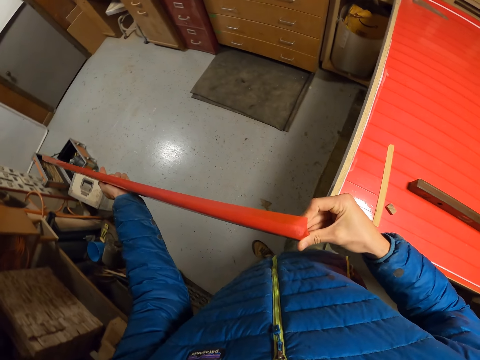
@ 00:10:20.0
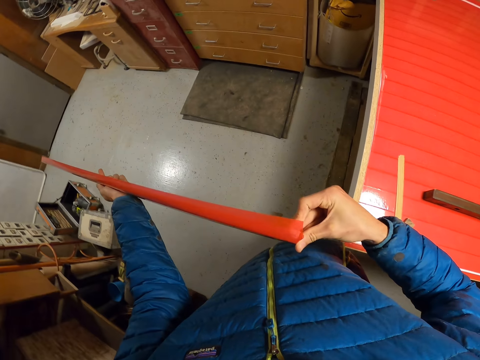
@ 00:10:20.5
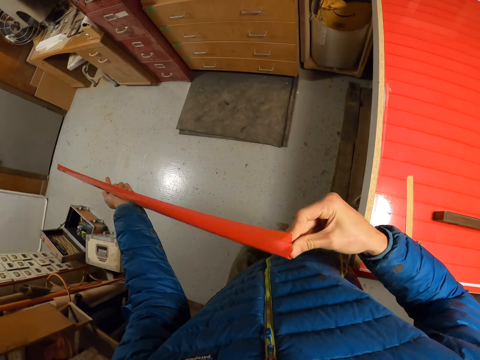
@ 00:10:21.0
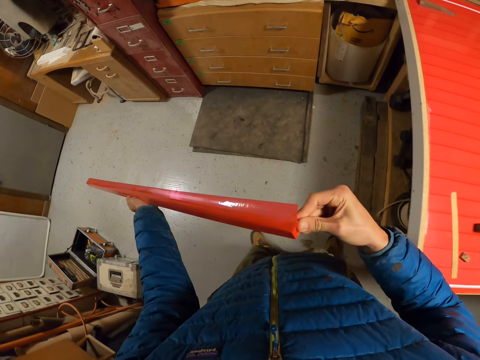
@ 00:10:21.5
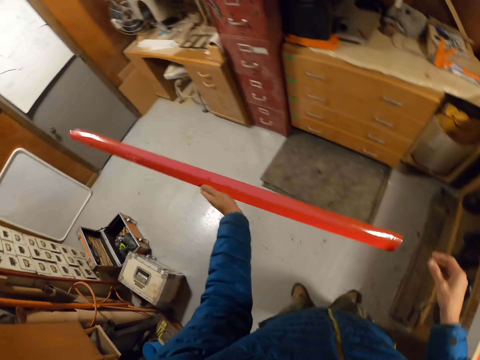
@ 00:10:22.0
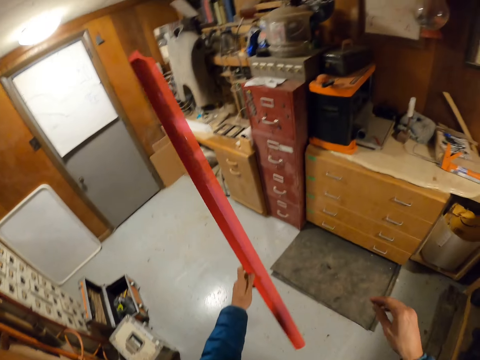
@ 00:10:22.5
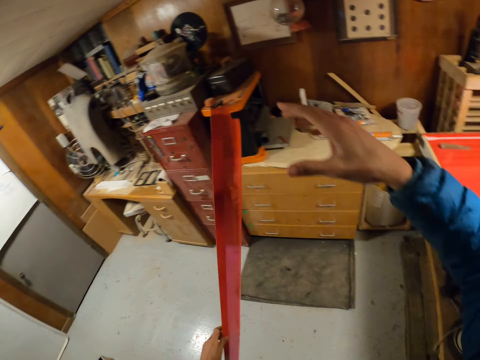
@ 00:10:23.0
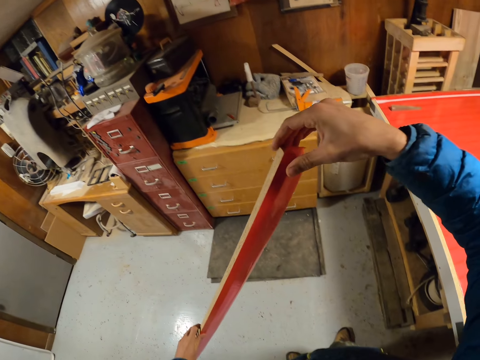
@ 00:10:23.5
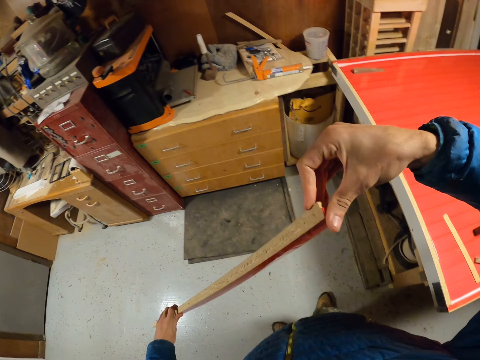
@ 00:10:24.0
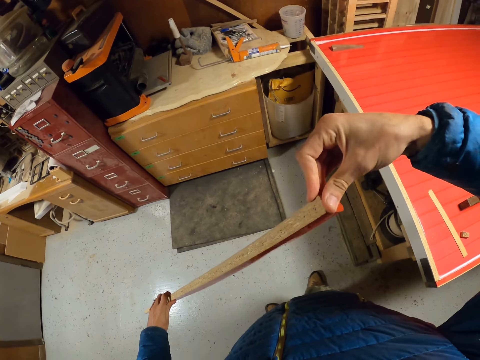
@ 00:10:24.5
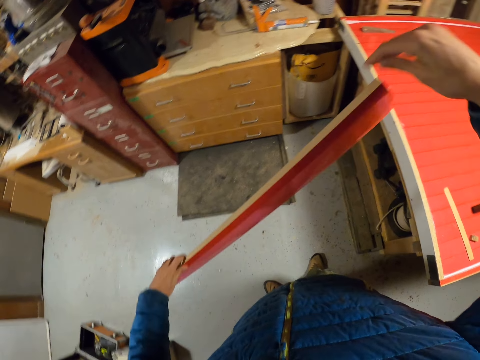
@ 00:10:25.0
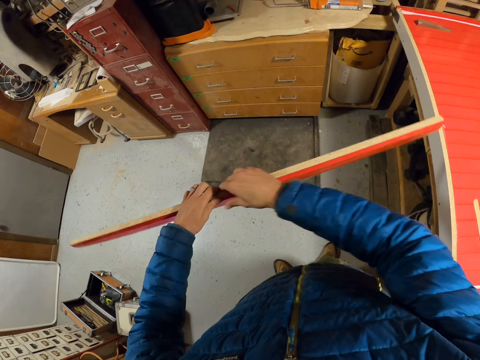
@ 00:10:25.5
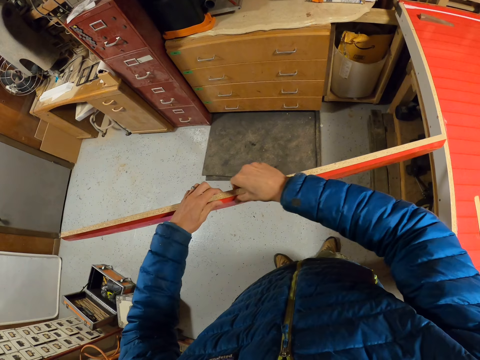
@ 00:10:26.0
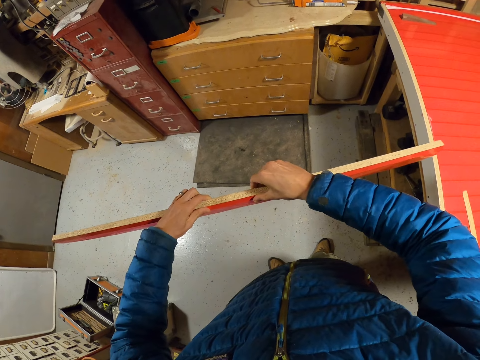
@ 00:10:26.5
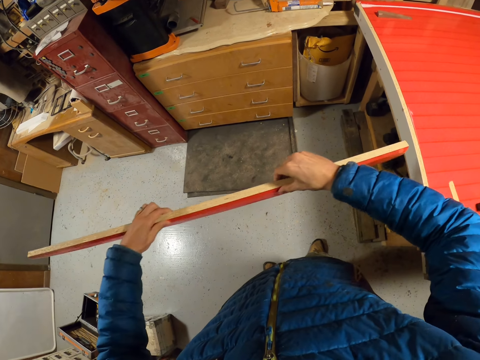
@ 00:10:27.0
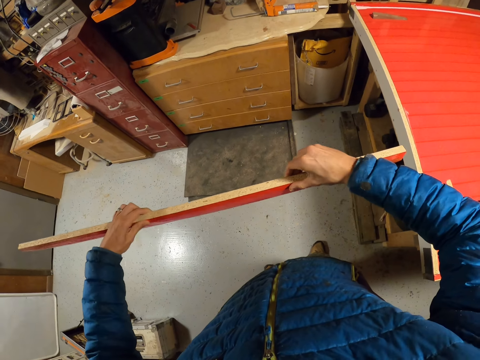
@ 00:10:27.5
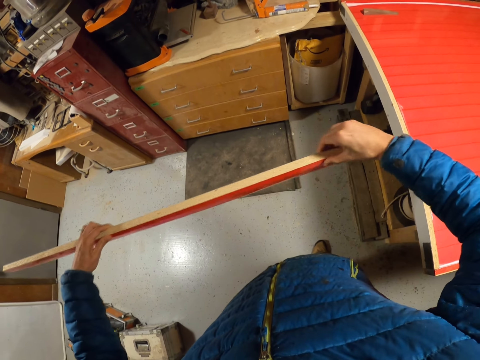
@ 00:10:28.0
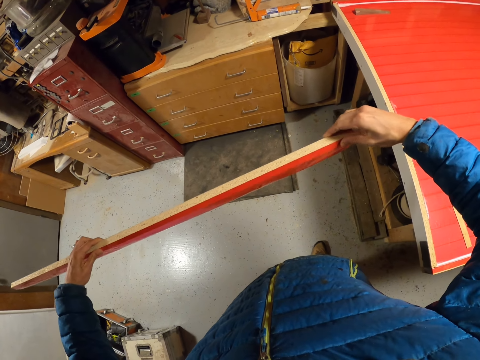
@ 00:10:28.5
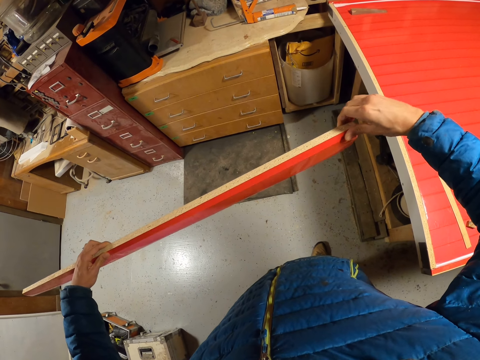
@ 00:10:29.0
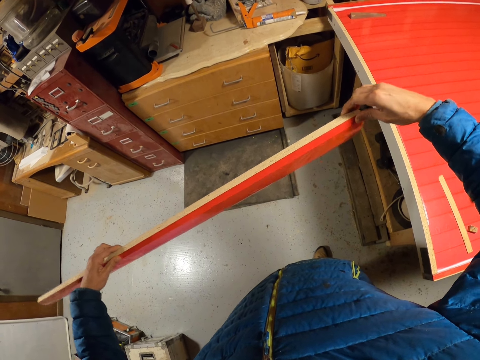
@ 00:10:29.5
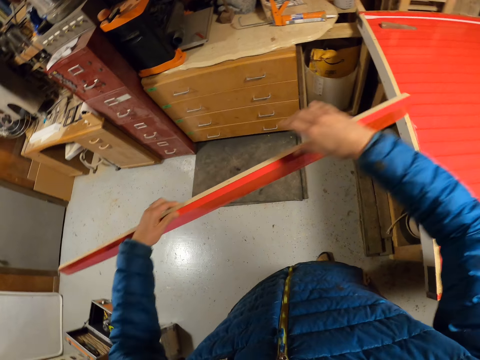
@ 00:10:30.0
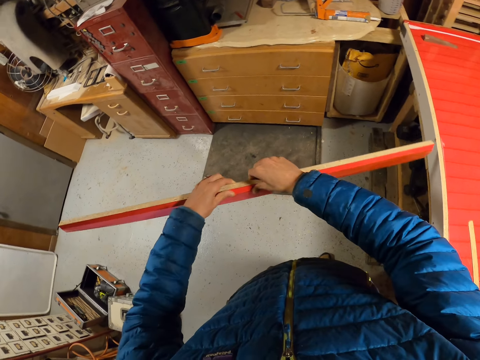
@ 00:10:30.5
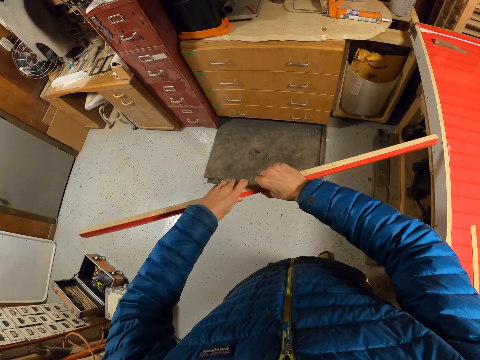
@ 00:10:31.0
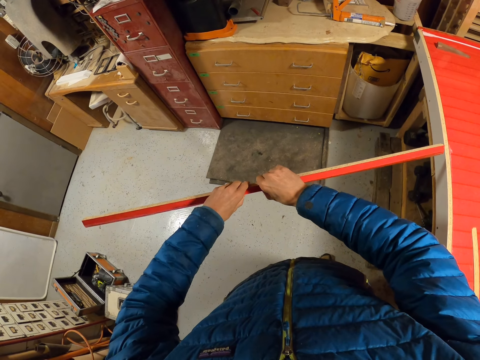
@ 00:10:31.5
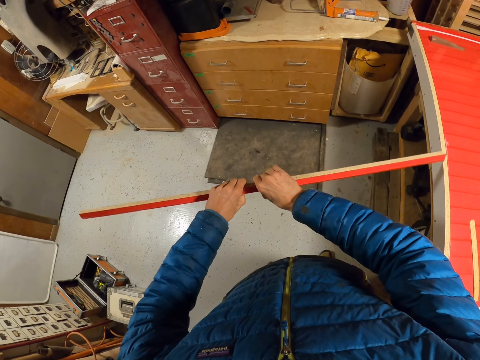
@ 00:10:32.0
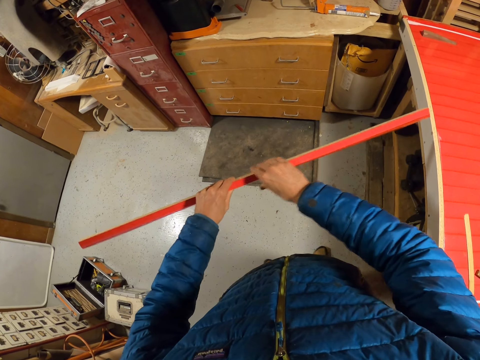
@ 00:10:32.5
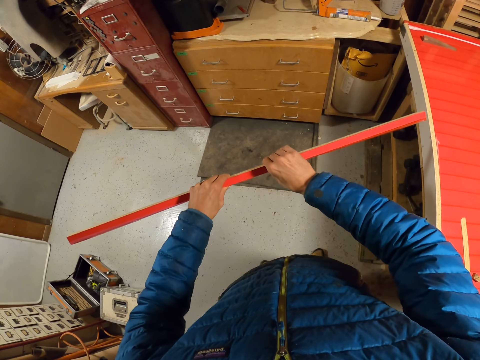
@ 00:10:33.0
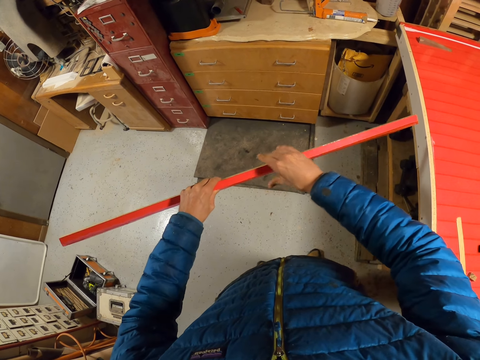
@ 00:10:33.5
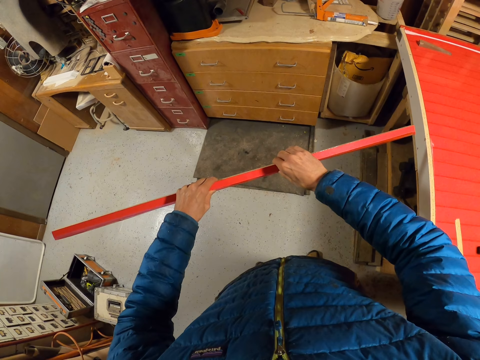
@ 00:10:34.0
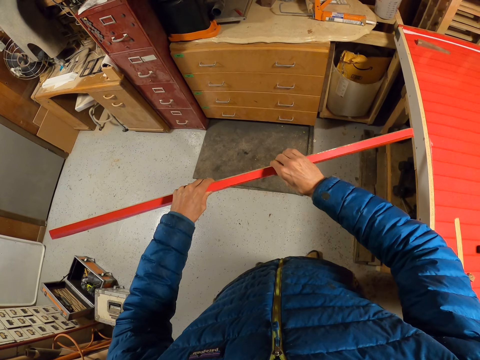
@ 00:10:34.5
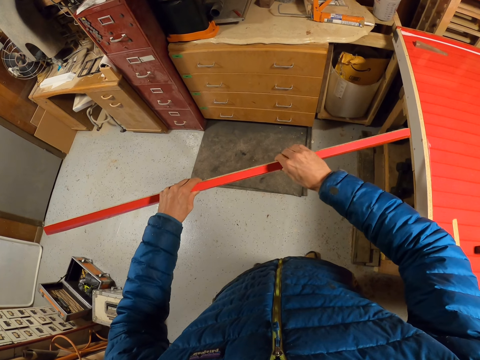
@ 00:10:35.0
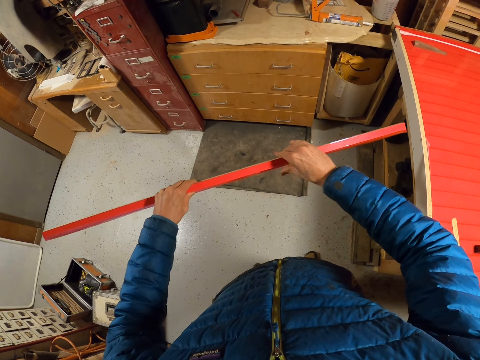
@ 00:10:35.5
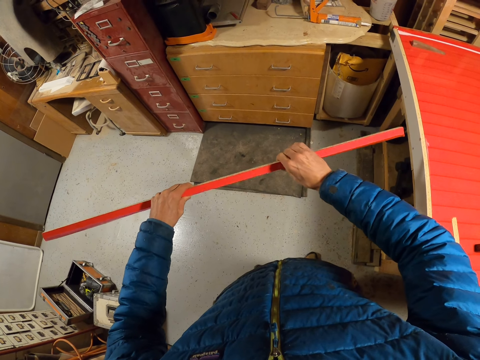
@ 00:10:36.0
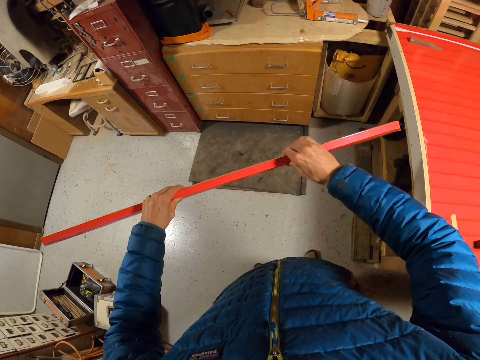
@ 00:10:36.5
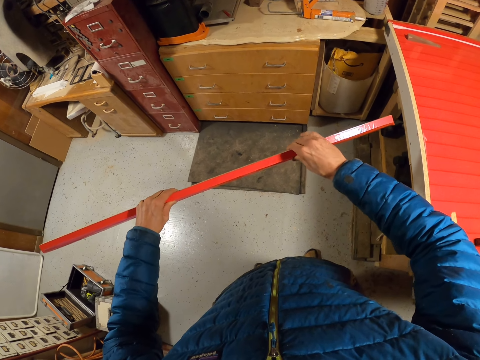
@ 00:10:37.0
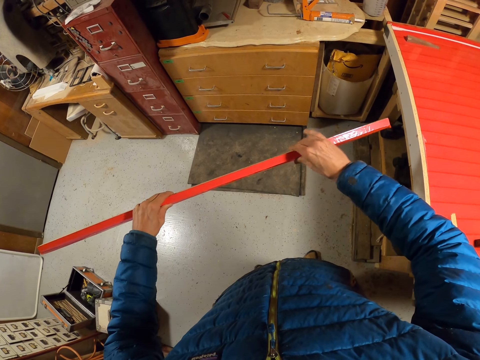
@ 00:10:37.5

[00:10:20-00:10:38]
The camera wearer turns the long wooden cardboard. They align the Sellotape. They press the Sellotape.

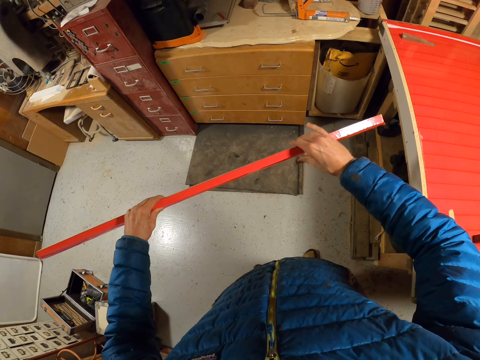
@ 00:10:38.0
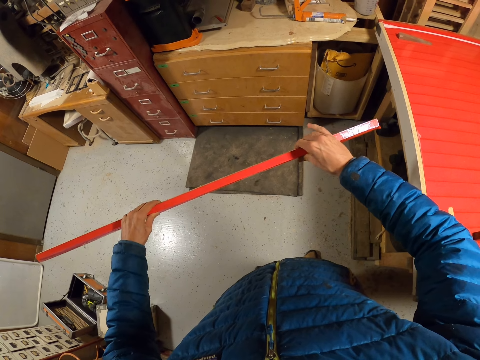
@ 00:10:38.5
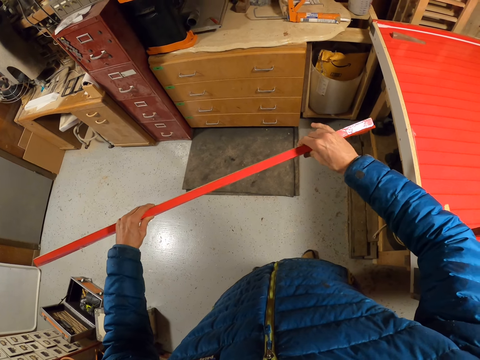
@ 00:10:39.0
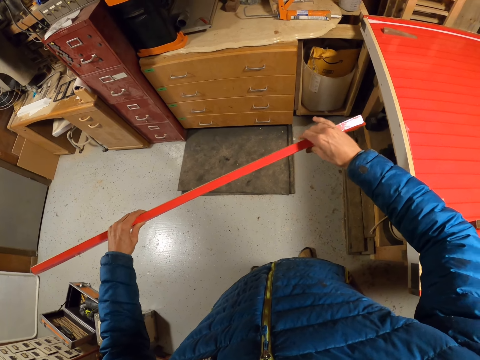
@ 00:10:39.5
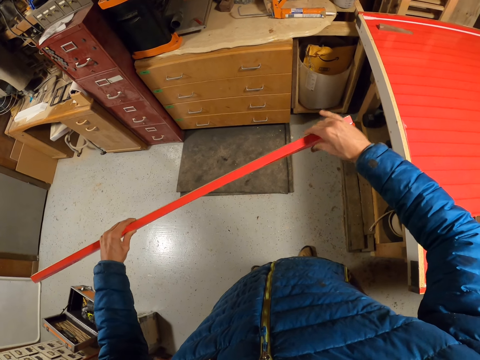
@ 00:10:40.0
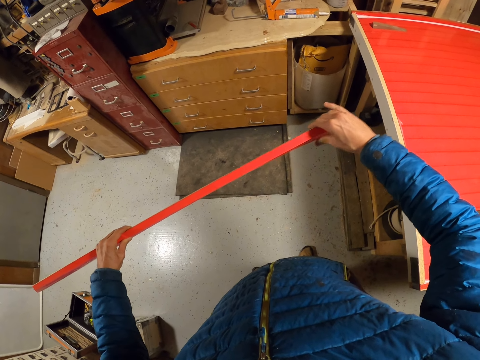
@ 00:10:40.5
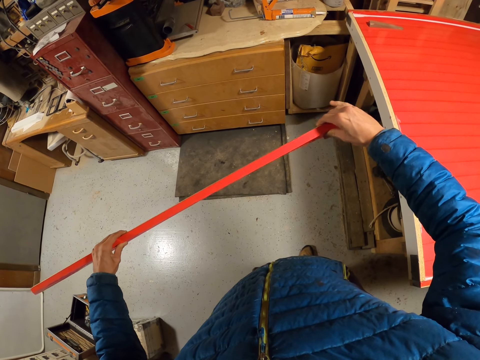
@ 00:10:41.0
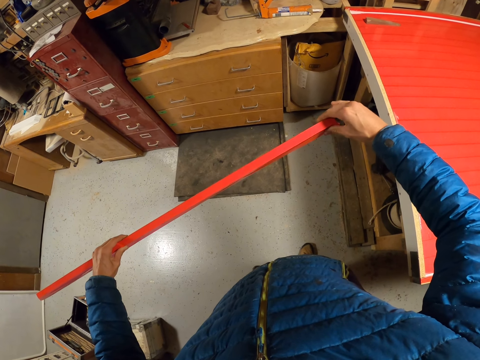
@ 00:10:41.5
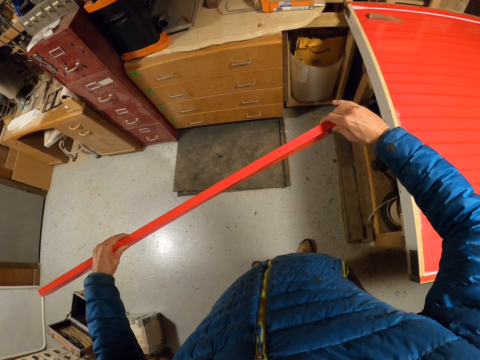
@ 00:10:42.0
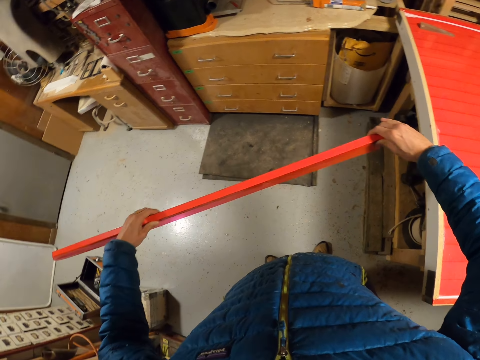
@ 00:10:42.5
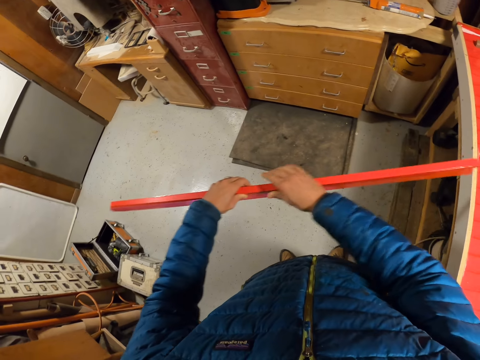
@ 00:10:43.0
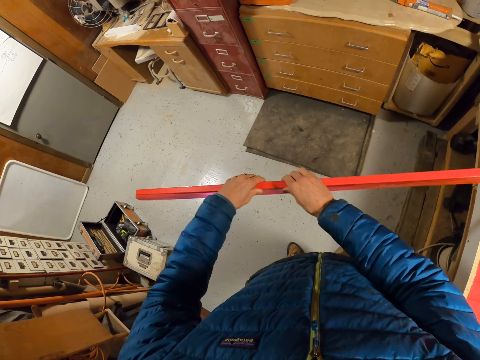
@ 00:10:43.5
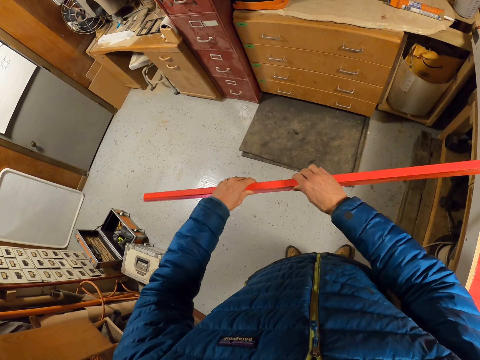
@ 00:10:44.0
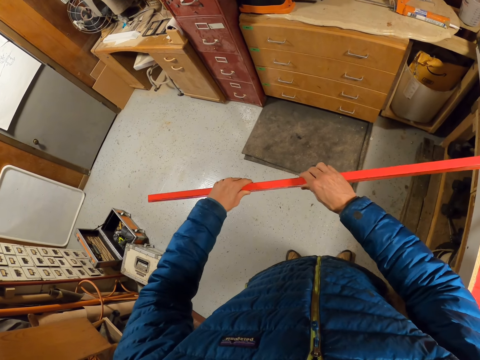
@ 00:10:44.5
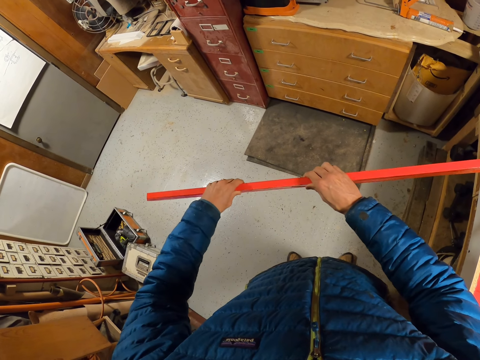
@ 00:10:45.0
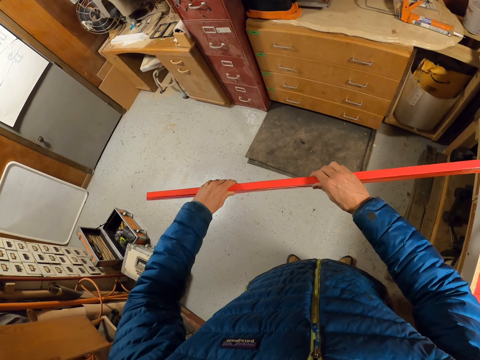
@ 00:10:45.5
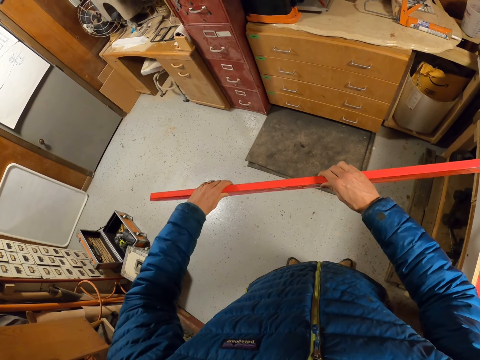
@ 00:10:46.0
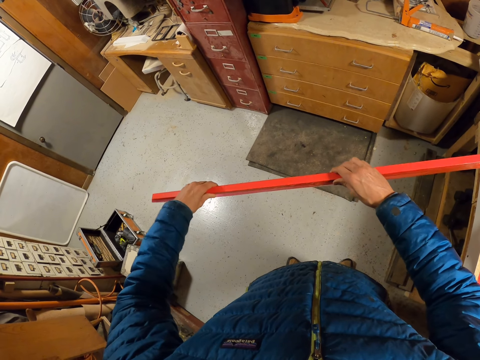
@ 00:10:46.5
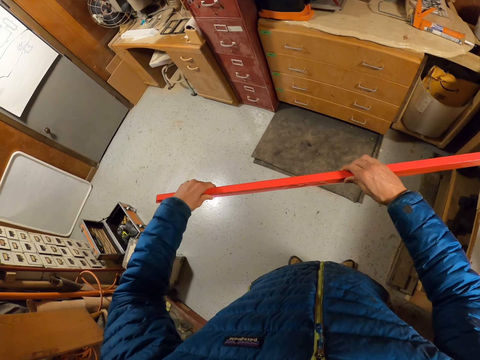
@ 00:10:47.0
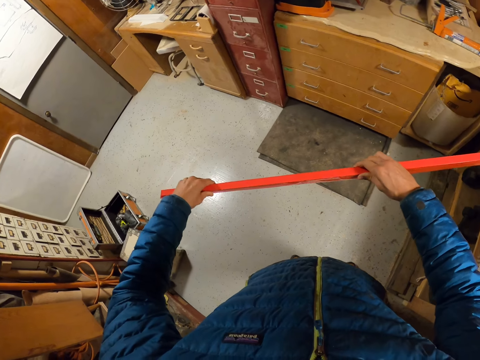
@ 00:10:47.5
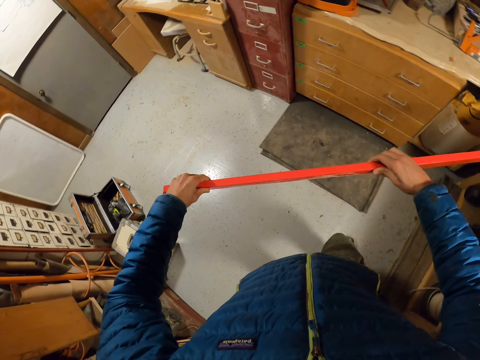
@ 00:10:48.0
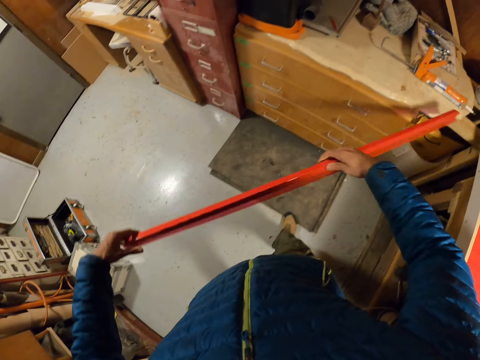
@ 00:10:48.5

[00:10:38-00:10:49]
The camera wearer moves the hand. They smoothen the strip of masking tape on the long piece of wood with the left hand. They press the cellotape.
